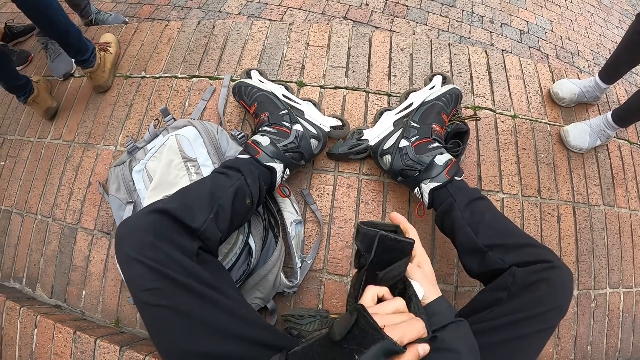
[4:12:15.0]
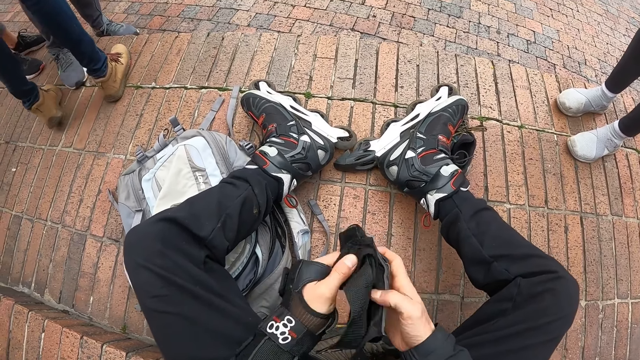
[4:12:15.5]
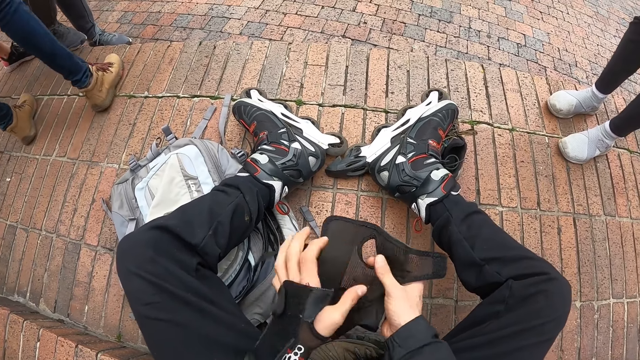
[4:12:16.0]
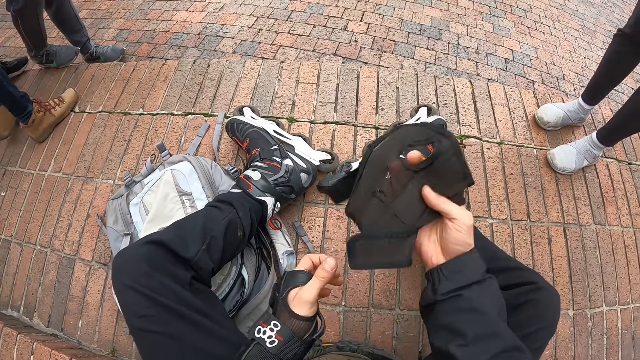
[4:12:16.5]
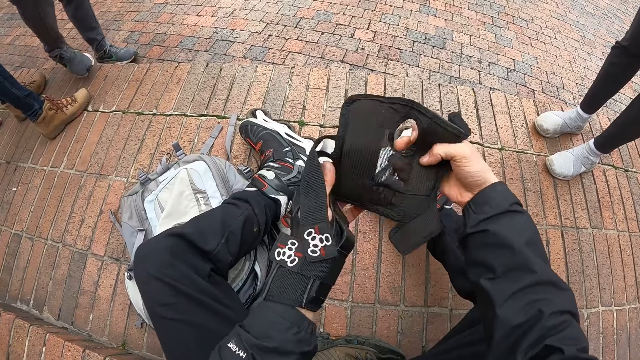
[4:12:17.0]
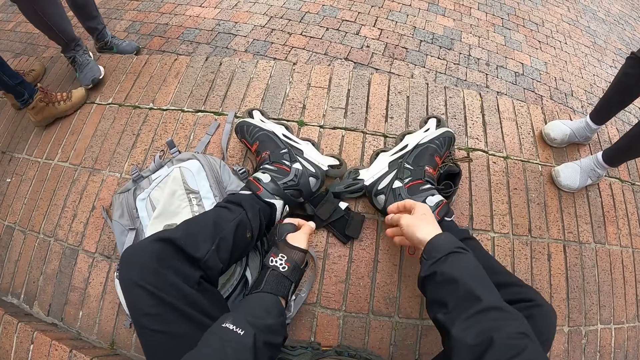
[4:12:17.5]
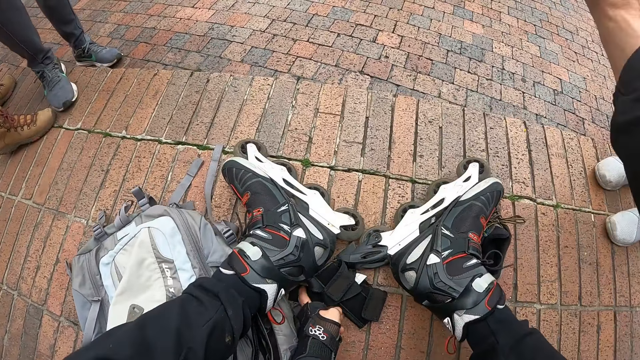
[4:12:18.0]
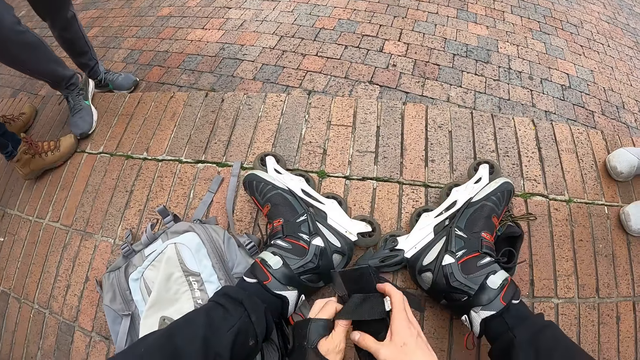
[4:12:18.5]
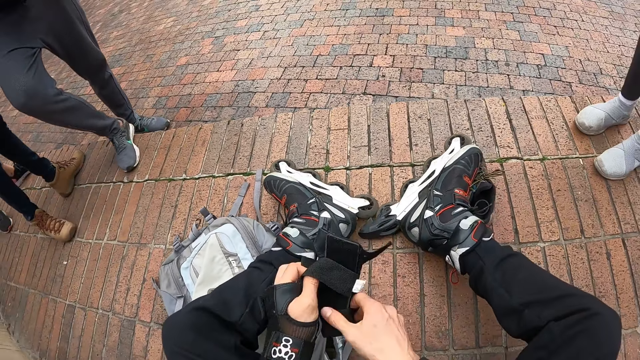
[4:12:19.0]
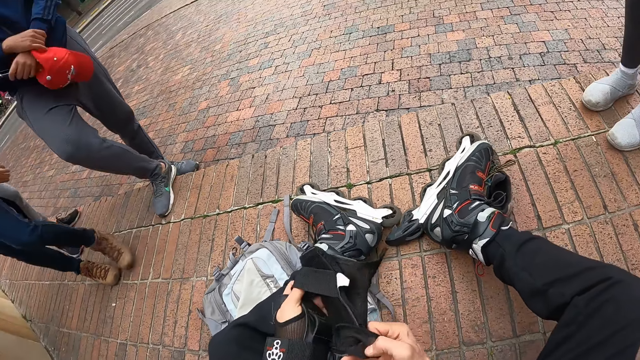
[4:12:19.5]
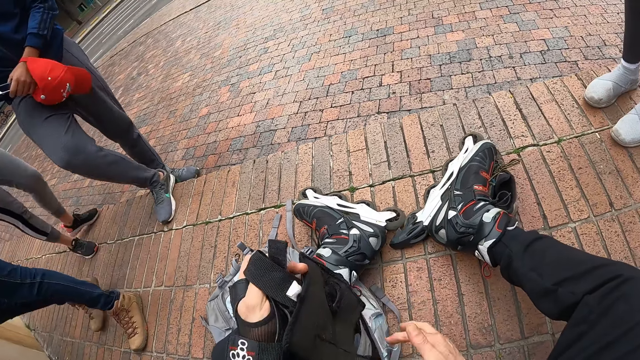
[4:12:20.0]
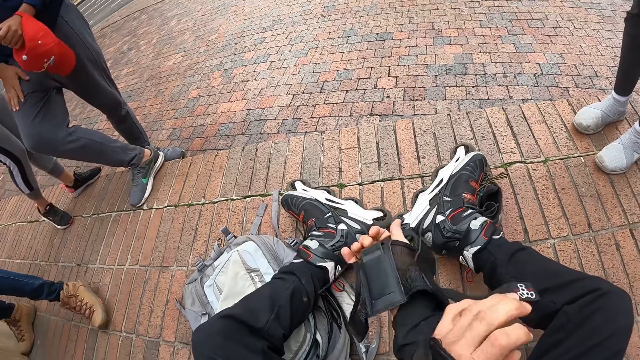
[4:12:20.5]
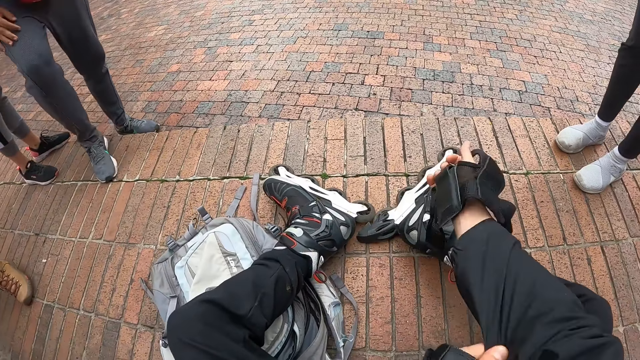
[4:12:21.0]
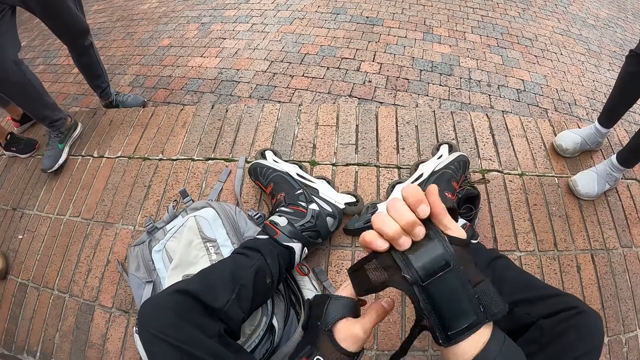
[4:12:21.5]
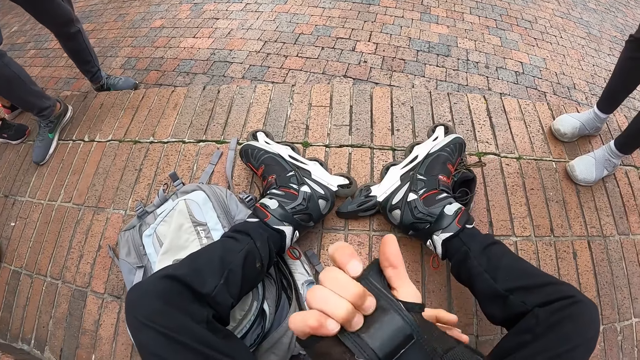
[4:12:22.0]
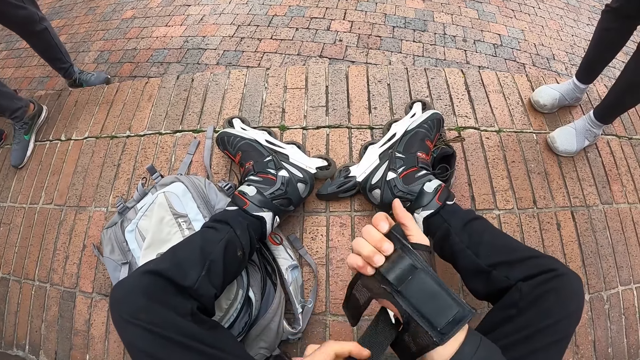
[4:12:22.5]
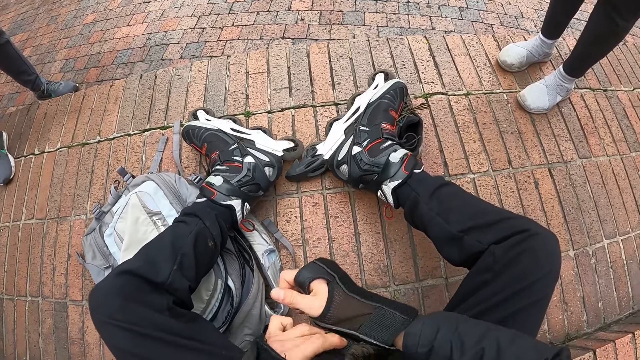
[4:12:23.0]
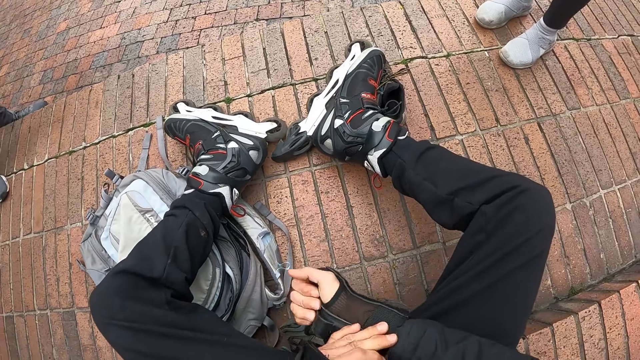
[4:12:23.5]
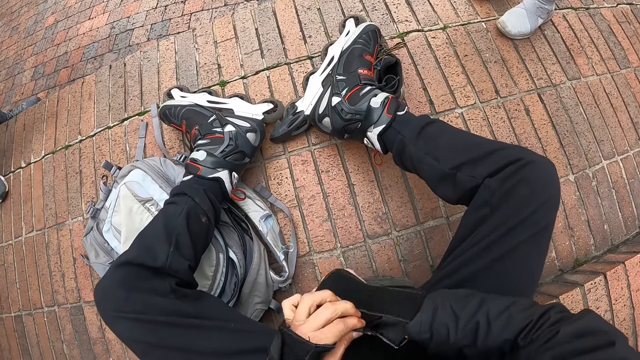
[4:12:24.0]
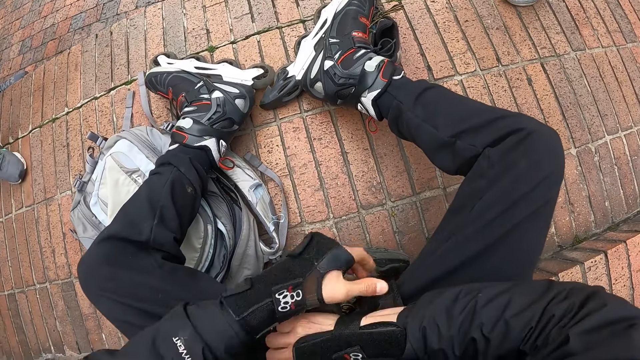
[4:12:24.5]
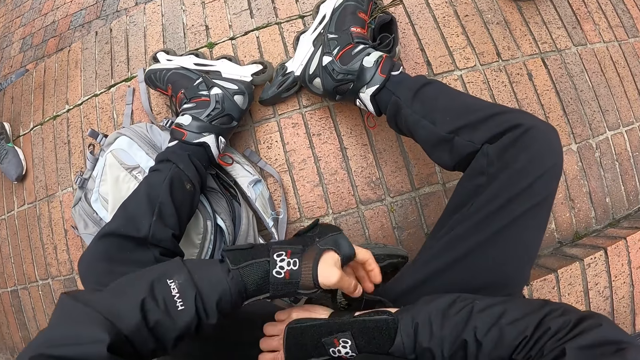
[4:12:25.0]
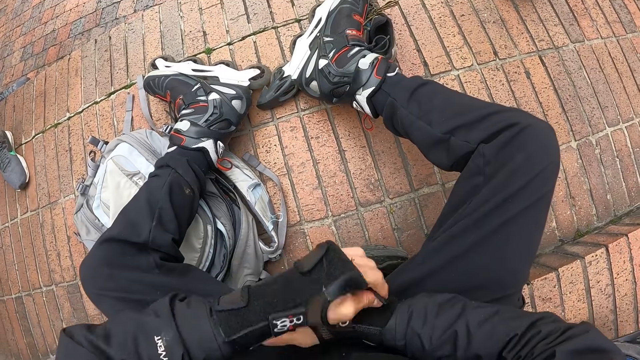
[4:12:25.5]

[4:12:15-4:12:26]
The camera wearer drops the hand glove on the floor with both hands. He picks the hand glove on the floor with his left hand. He opens up the glove. A man touches a cap on his left hand with his right hand and holds a phone with his left hand. The camera wearer adjusts his right hand sleeve with his left hand. He fixes the hand glove on his right hand with his left hand.

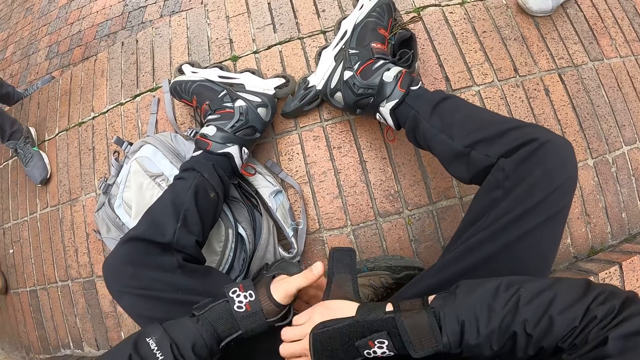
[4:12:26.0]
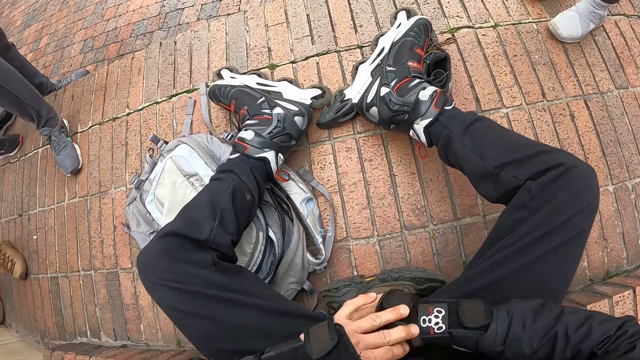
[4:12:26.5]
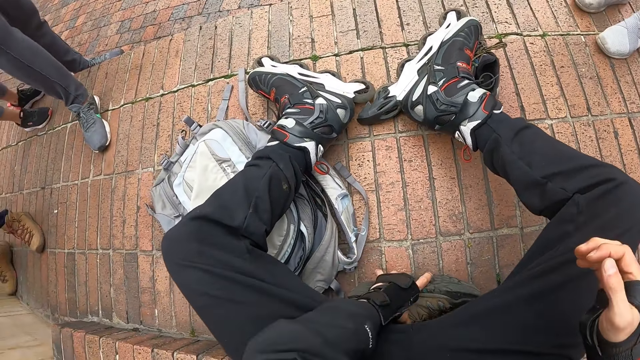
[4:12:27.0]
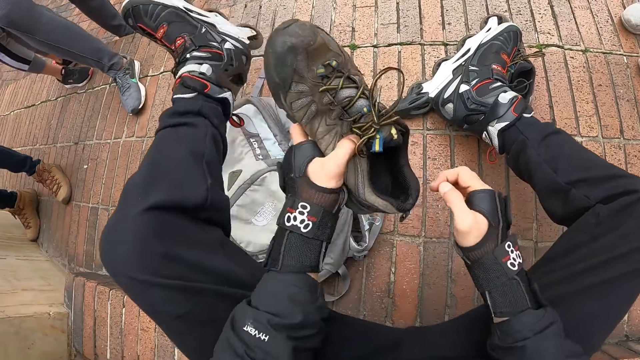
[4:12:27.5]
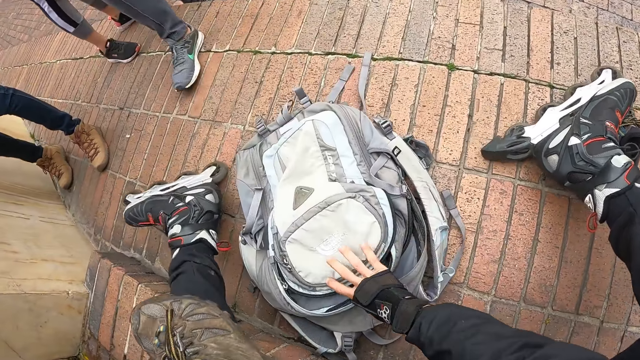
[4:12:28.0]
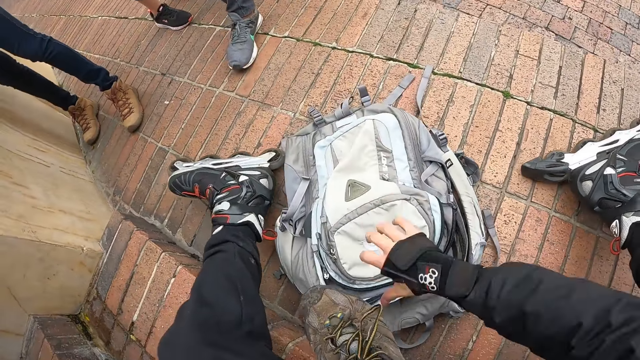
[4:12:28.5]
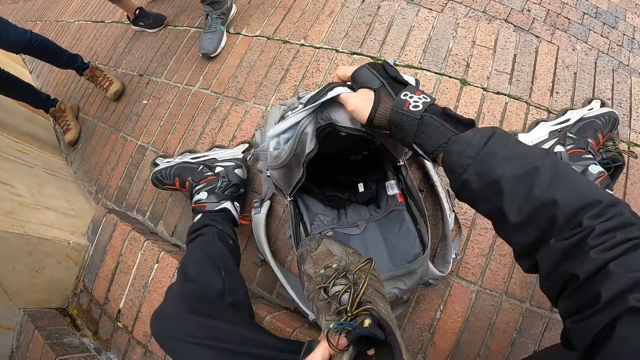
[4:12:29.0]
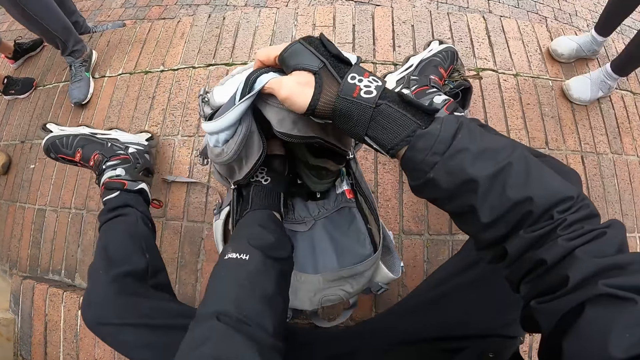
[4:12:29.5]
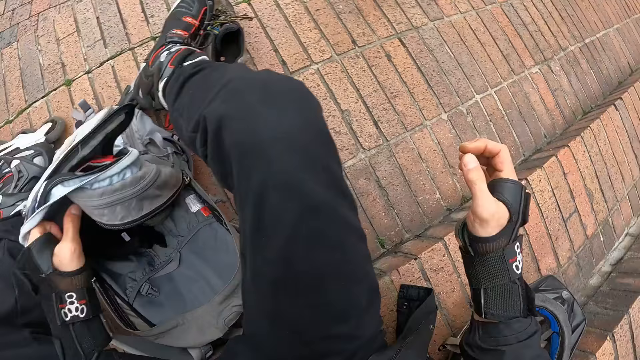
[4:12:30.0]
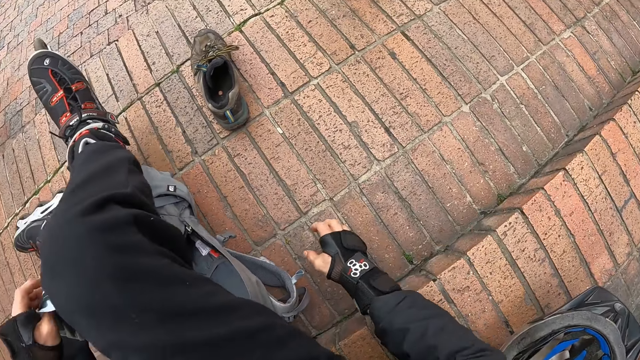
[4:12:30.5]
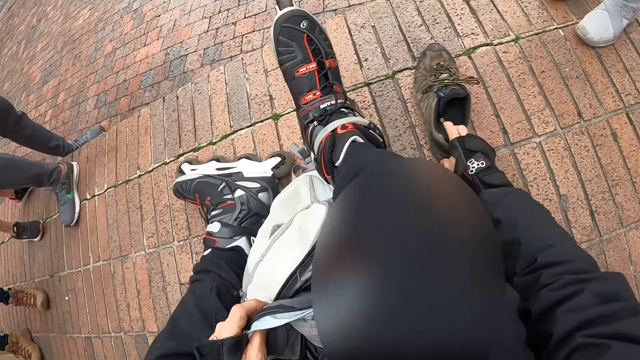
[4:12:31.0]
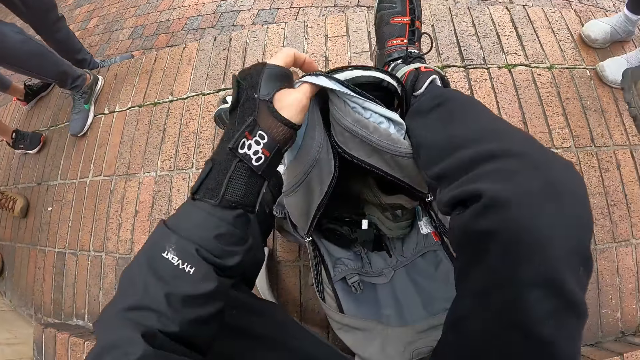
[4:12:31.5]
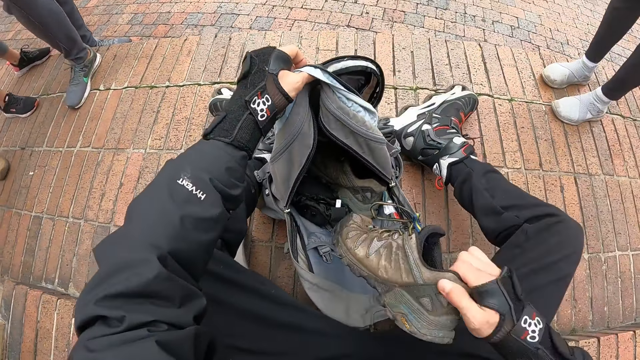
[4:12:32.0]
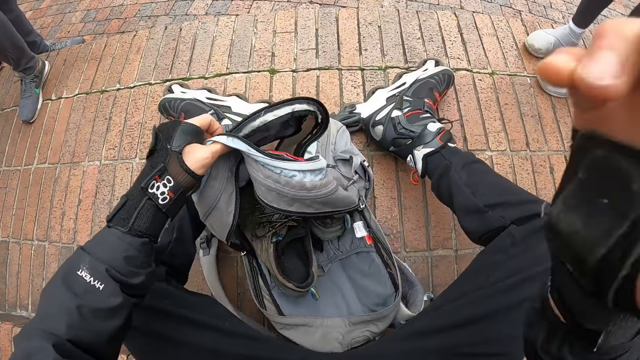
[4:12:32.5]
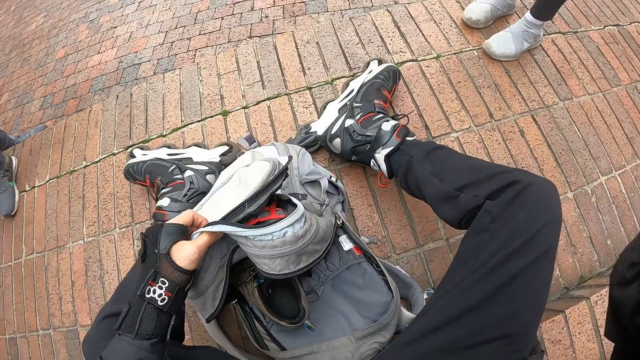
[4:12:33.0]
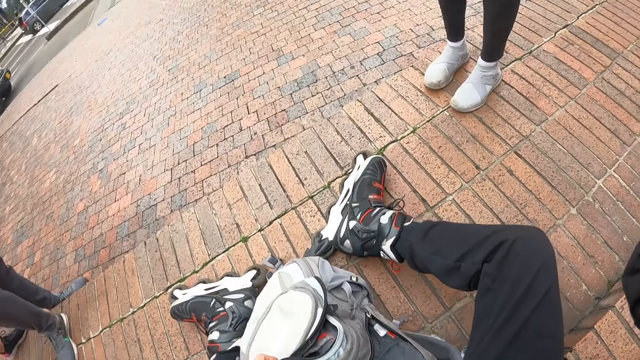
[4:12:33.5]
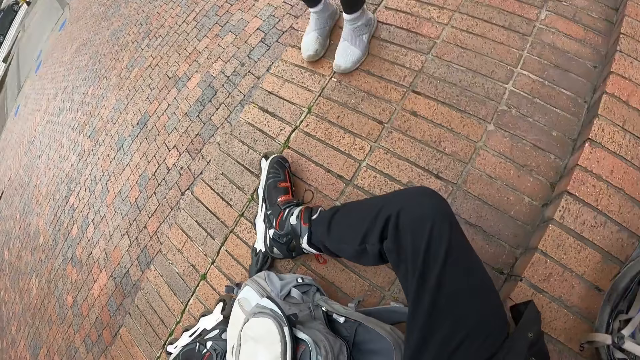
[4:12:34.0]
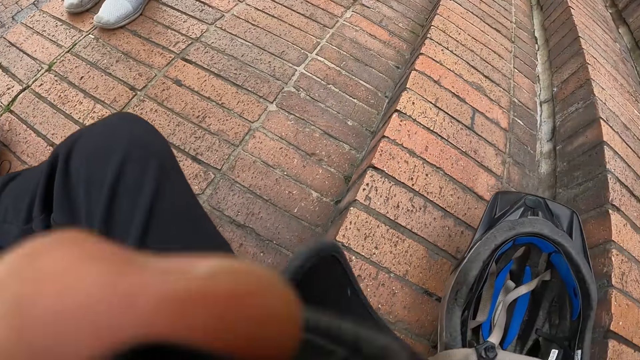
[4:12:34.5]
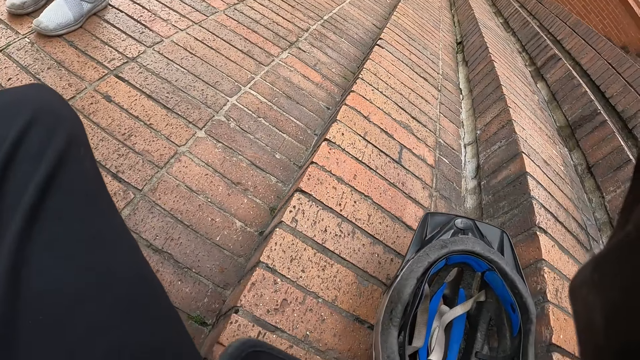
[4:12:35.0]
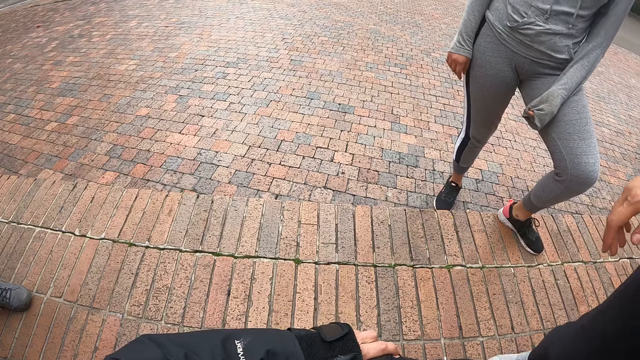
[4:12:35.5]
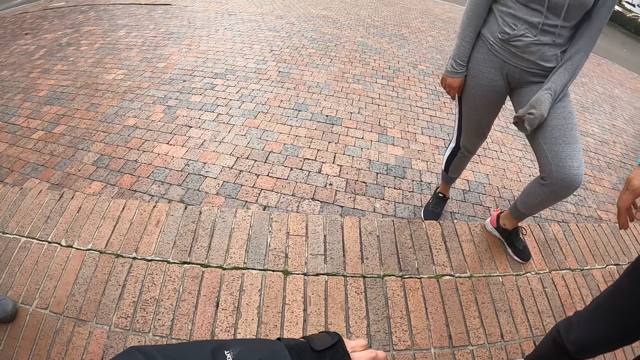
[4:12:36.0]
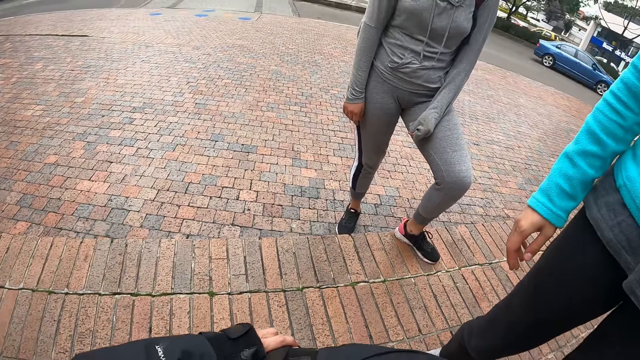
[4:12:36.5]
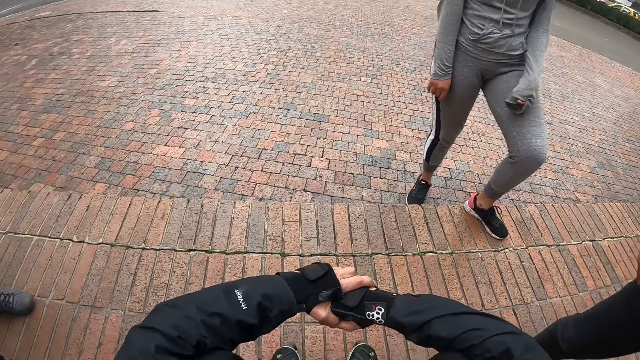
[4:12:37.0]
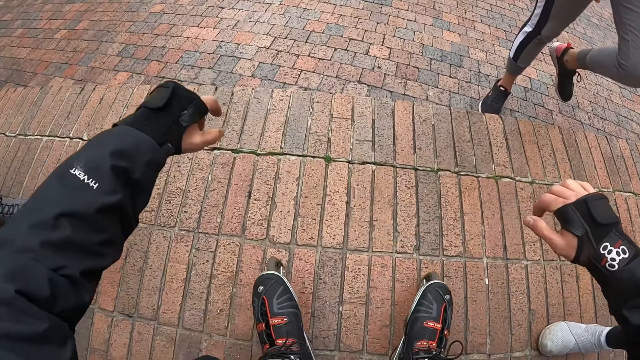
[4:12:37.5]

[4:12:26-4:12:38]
The camera wearer picks a shoe on the floor with his left hand. He opens a bag on the floor with his right hand. He drops the shoe in the bag with his left hand. He removes his right hand from the bag on the floor. He looks around the floor. He holds the bag on the floor with his left hand. He picks another shoe on the floor with his right hand. He drops the shoe in the bag with his right hand. He touches his camera with his right hand. He converses with a woman. A blue car drives past the camera wearer.
